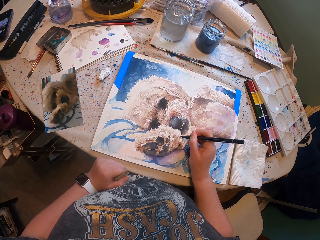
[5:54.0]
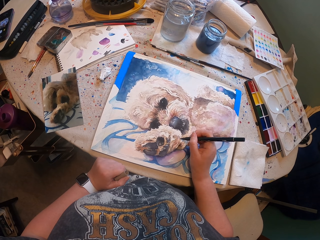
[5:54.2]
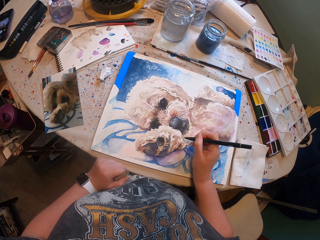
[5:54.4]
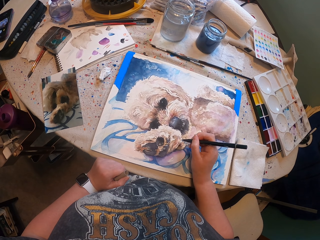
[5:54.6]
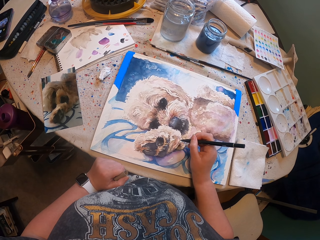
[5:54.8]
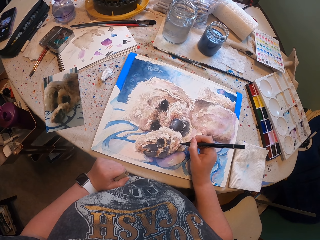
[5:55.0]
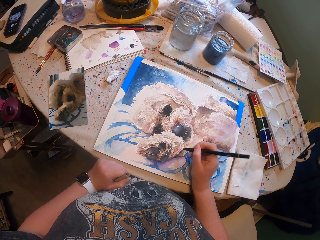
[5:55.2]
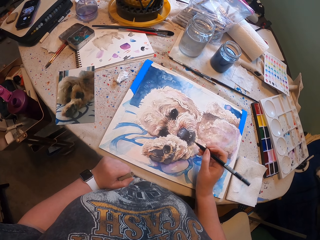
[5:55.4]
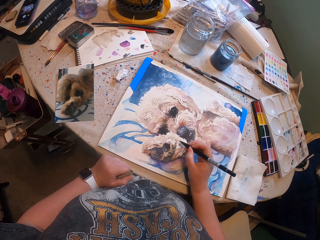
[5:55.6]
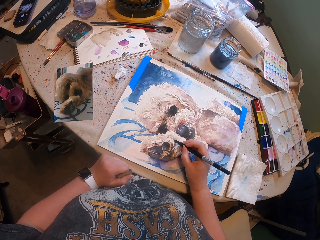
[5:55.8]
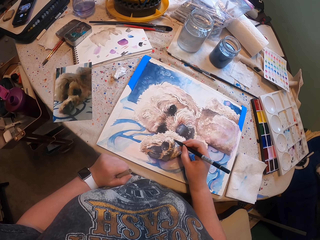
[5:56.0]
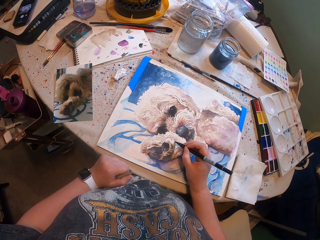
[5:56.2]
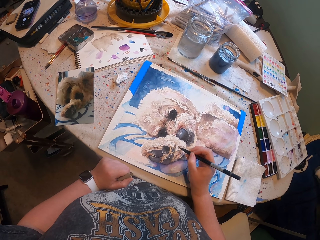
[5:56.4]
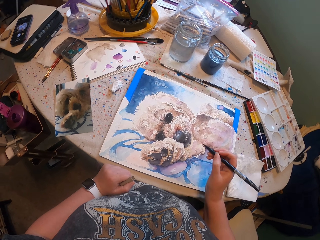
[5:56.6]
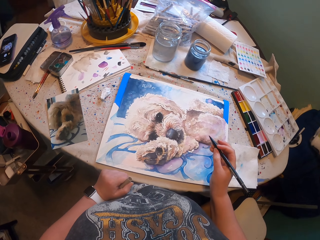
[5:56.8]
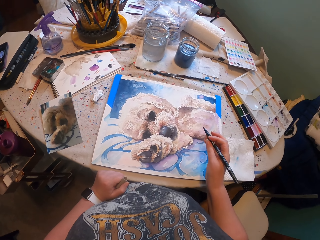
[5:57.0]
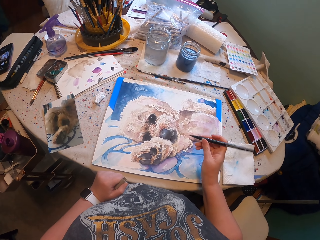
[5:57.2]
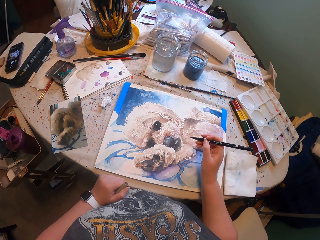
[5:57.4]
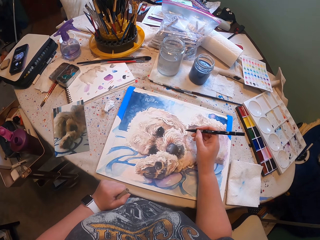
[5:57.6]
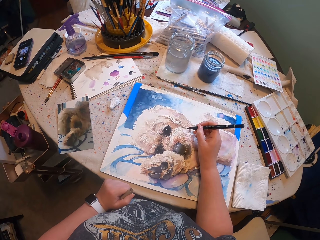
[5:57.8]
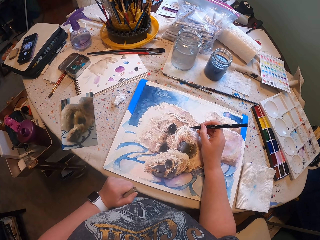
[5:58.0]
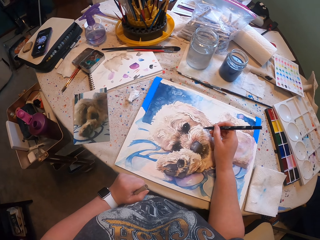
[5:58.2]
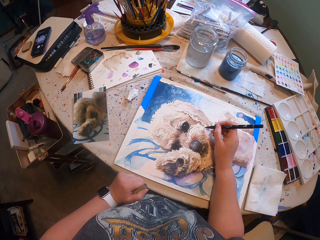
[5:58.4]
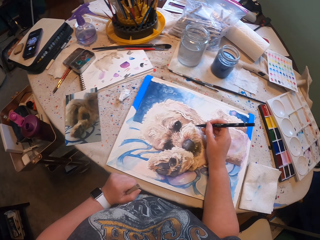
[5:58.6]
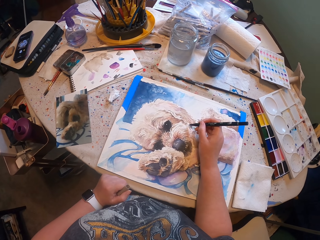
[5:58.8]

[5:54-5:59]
The camera wearer paints the drawing.

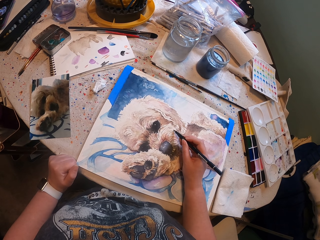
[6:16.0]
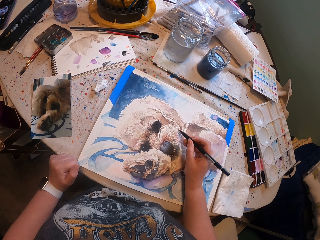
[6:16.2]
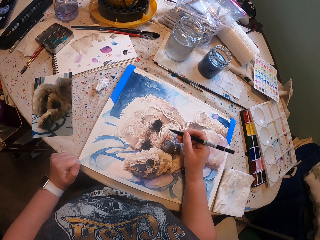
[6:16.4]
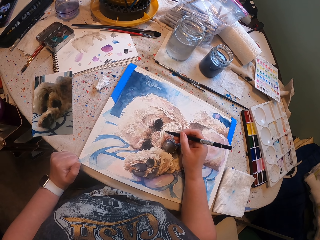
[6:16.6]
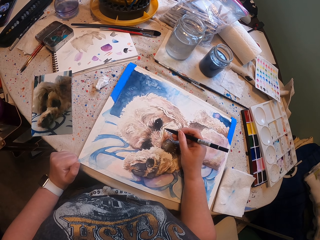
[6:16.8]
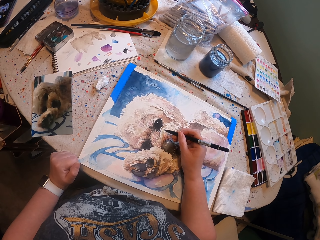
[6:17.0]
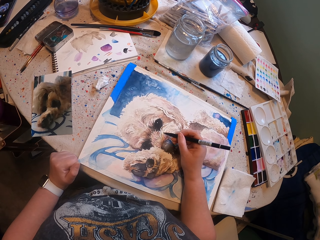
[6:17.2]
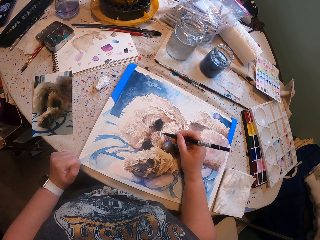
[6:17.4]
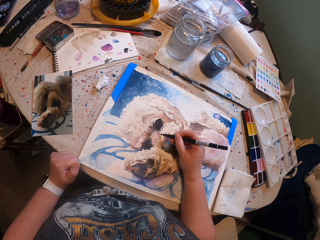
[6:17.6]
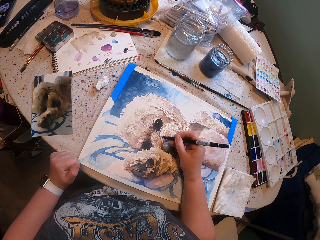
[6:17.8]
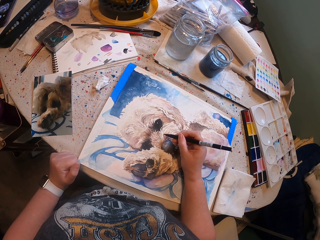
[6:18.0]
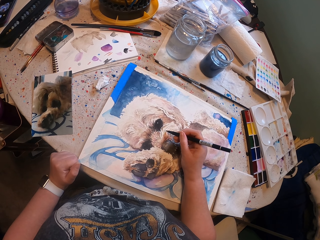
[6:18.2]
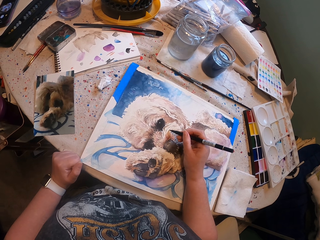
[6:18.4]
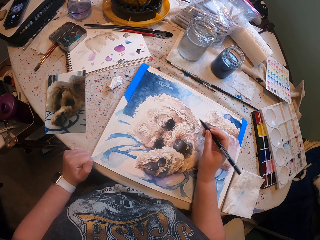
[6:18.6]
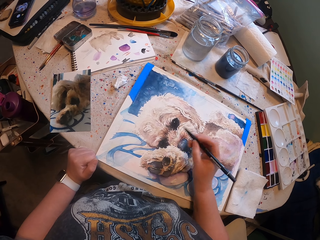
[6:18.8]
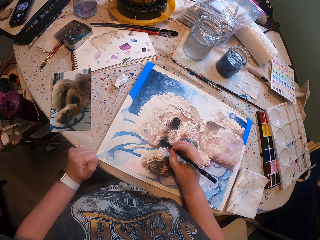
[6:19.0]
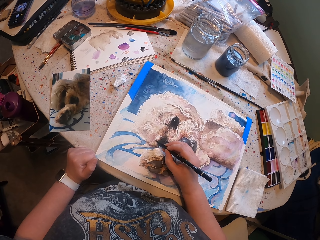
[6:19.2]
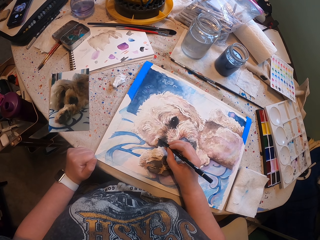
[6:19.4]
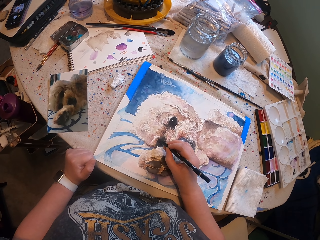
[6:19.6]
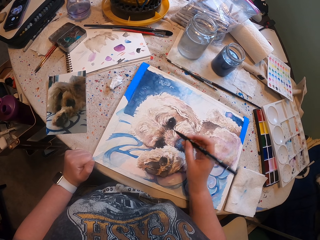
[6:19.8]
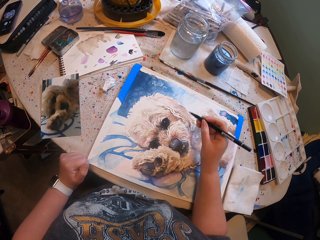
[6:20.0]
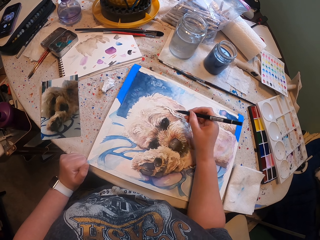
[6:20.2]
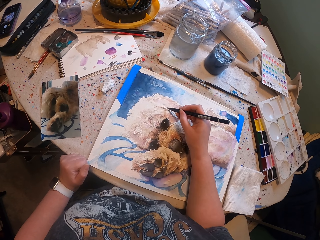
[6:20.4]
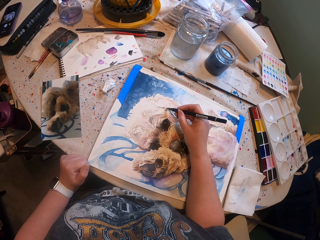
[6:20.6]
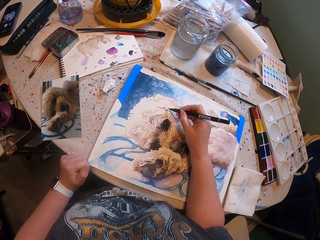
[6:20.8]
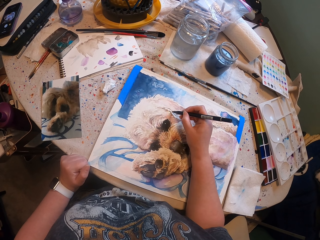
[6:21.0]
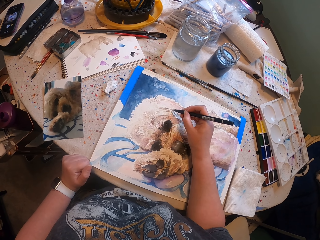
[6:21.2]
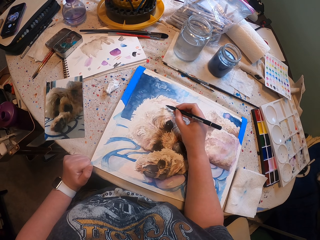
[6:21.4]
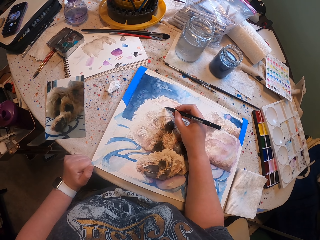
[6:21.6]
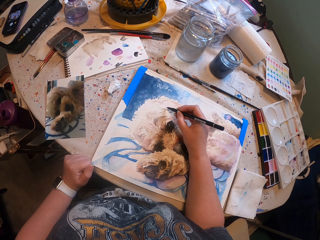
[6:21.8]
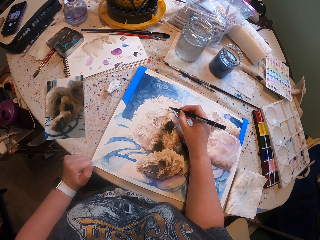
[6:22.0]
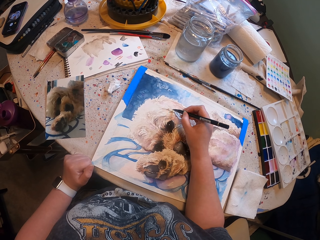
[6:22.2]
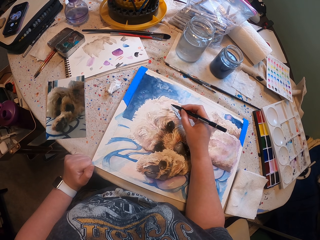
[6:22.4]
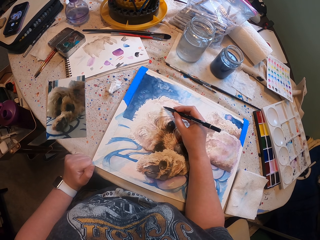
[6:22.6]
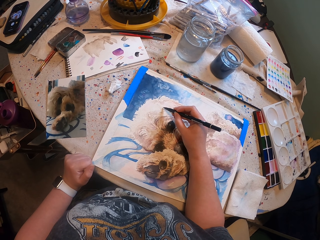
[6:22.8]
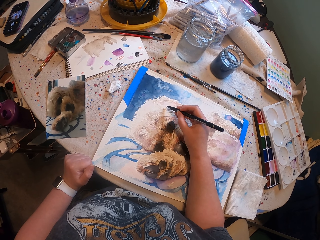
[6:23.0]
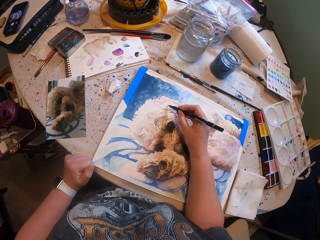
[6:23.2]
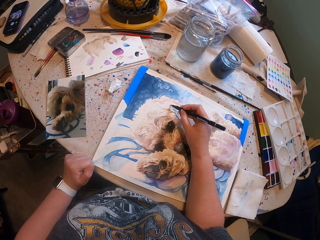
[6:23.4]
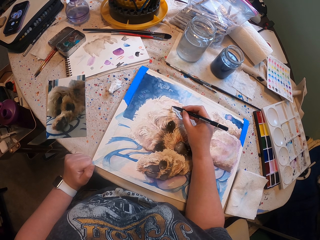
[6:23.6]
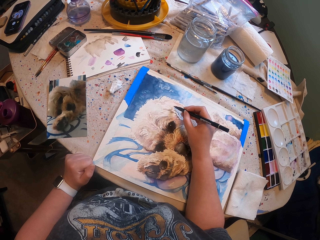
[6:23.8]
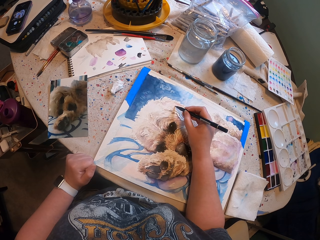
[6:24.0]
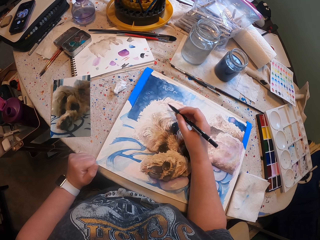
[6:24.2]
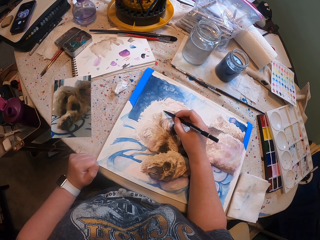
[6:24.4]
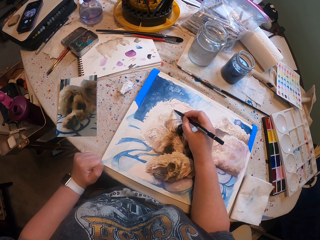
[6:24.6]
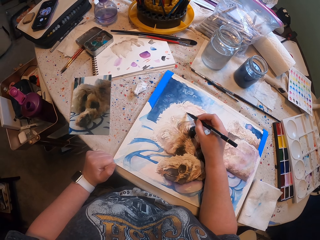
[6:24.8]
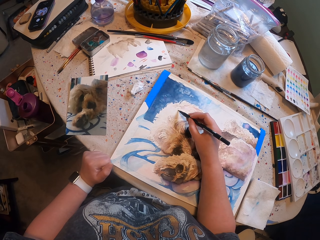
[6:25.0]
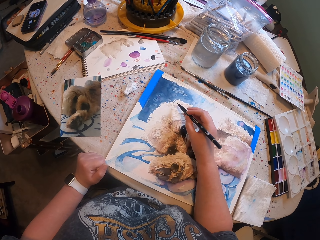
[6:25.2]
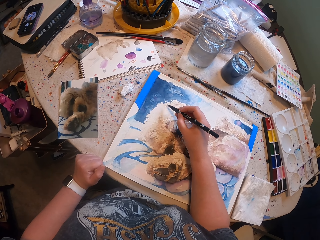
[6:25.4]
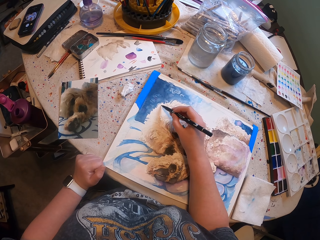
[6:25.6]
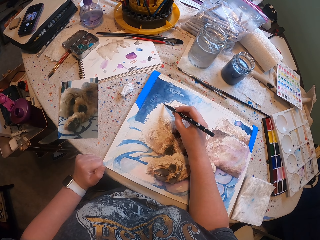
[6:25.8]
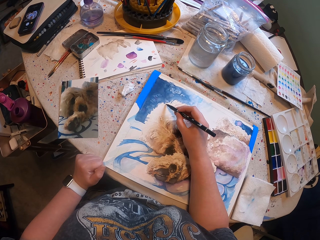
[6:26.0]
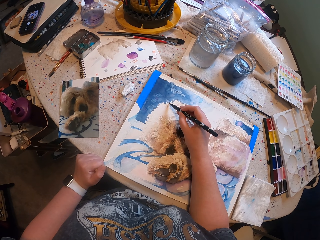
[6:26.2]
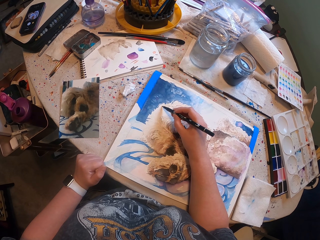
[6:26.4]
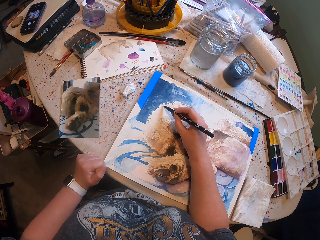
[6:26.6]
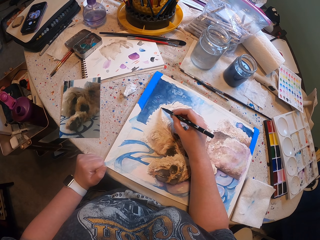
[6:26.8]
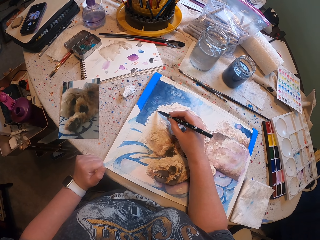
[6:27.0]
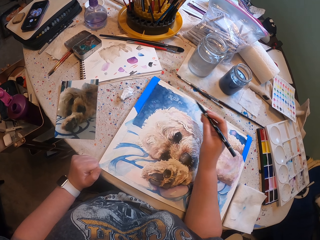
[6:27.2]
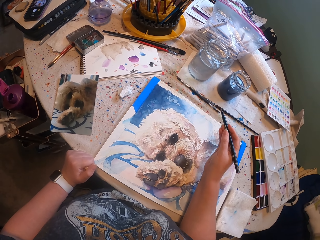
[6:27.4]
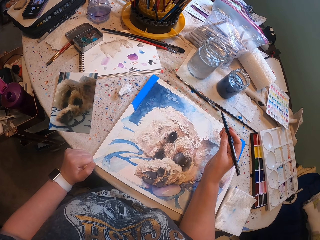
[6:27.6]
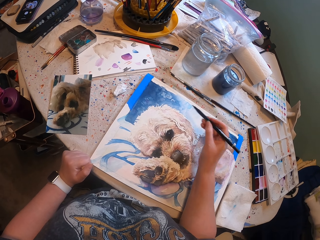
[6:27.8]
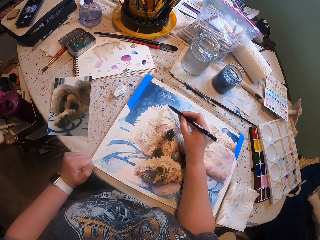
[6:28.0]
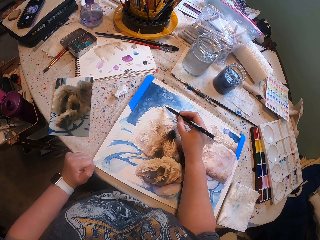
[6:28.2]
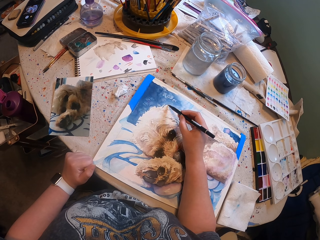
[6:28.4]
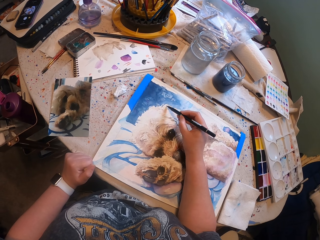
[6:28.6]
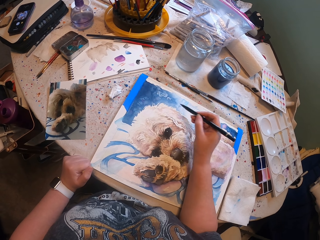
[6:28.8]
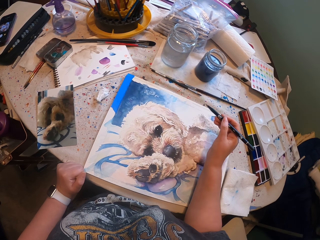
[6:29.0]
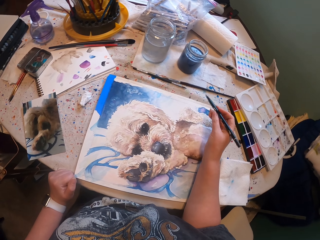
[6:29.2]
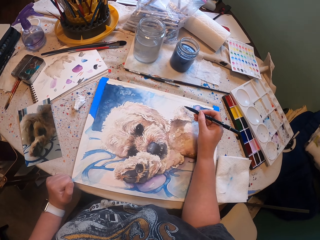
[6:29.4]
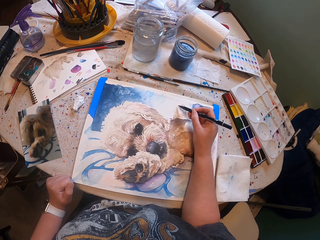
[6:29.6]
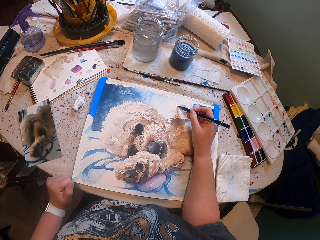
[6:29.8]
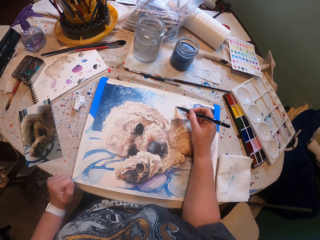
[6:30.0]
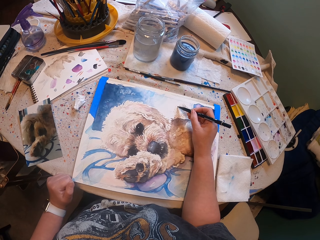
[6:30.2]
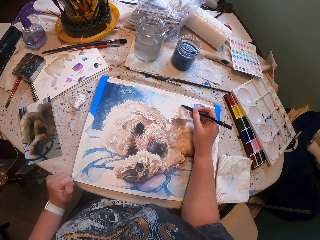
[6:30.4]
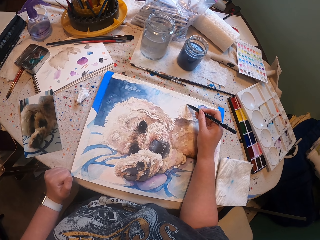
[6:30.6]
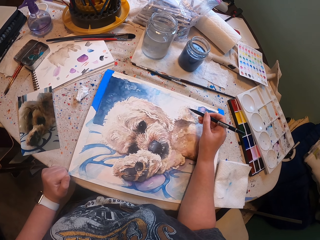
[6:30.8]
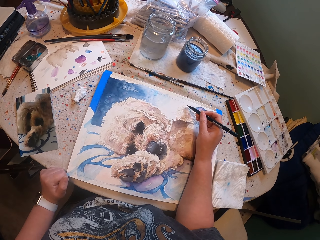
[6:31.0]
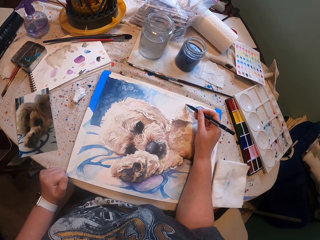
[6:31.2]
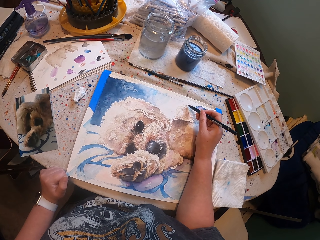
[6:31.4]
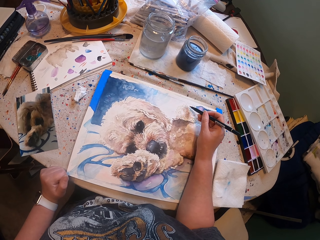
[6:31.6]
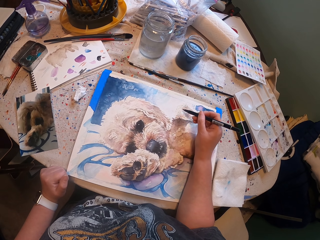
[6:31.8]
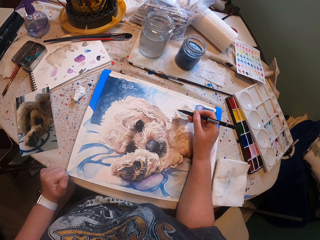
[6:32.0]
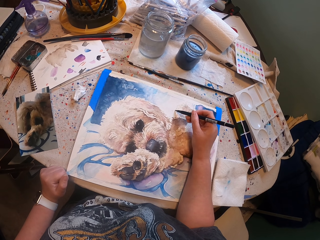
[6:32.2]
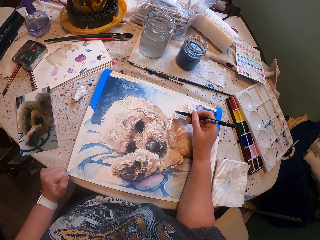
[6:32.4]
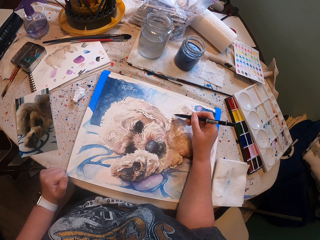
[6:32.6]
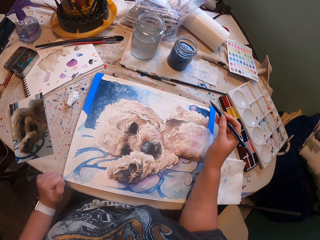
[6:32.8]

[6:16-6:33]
The camera wearer paints the drawing. They paint the drawing repeatedly.
